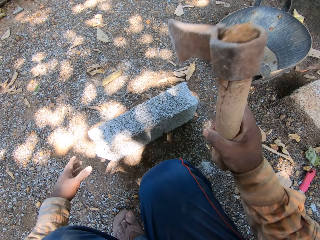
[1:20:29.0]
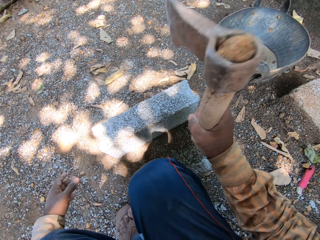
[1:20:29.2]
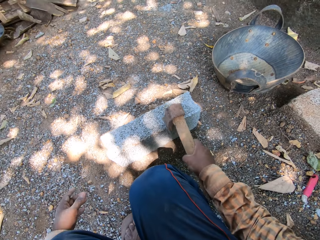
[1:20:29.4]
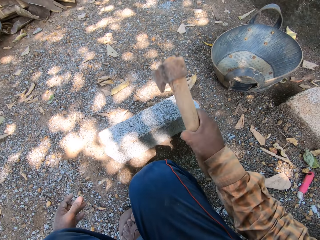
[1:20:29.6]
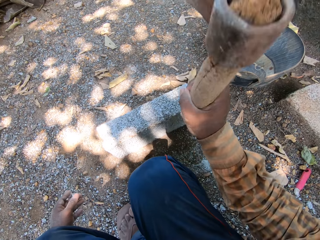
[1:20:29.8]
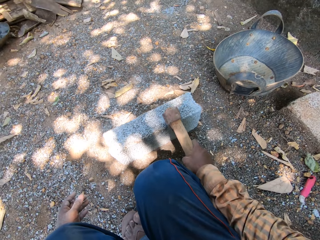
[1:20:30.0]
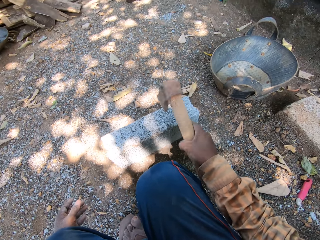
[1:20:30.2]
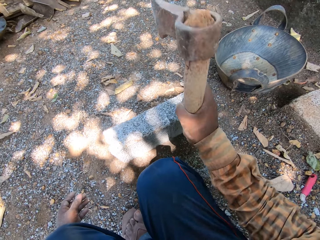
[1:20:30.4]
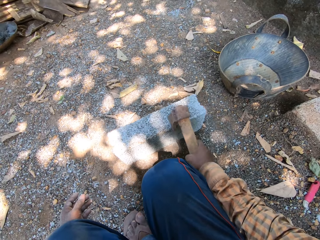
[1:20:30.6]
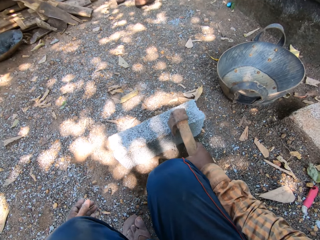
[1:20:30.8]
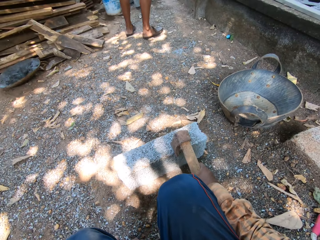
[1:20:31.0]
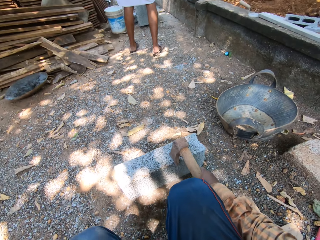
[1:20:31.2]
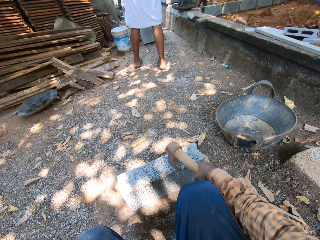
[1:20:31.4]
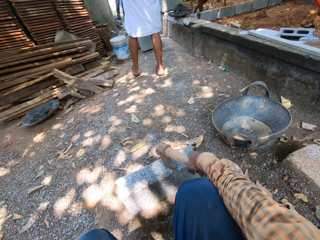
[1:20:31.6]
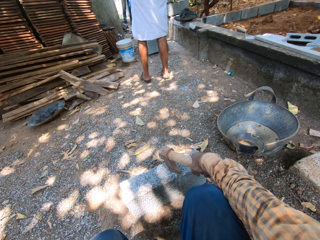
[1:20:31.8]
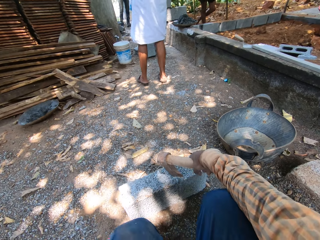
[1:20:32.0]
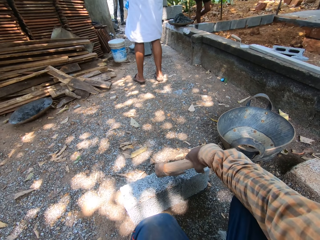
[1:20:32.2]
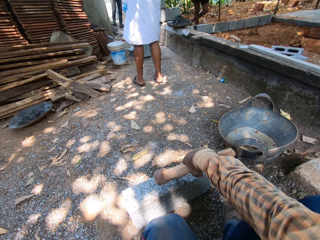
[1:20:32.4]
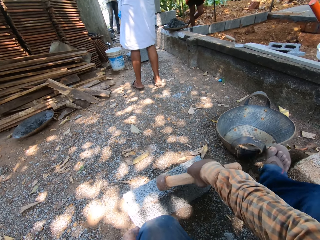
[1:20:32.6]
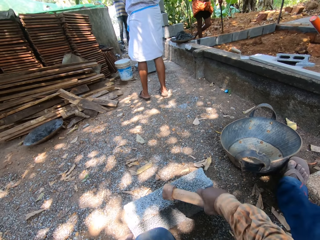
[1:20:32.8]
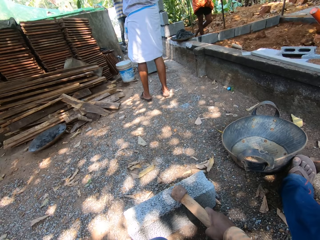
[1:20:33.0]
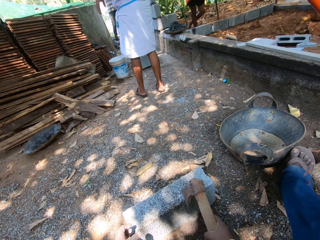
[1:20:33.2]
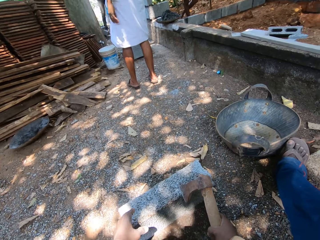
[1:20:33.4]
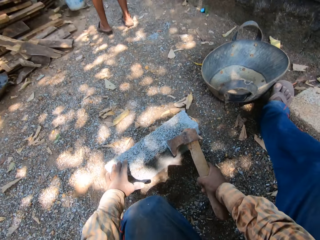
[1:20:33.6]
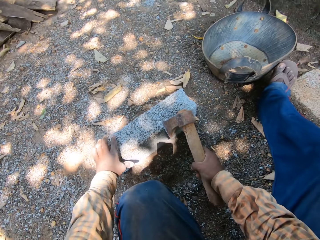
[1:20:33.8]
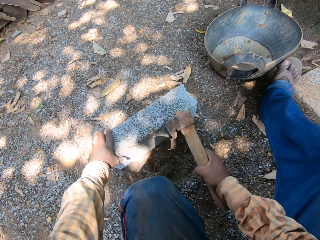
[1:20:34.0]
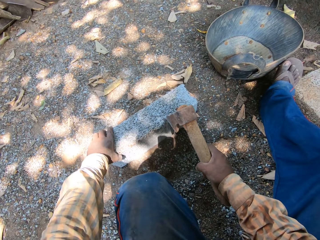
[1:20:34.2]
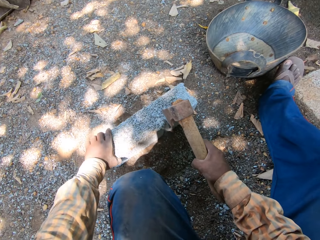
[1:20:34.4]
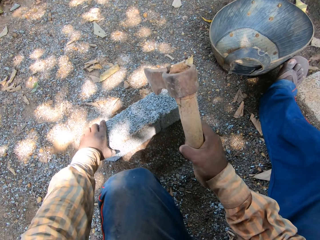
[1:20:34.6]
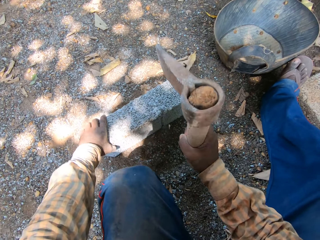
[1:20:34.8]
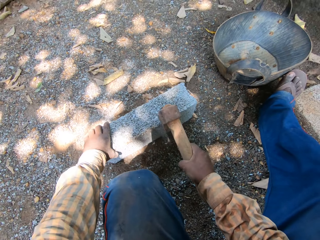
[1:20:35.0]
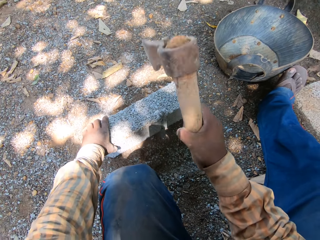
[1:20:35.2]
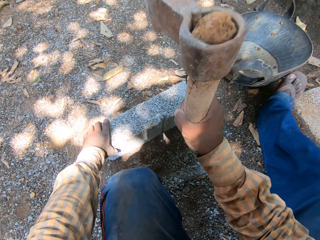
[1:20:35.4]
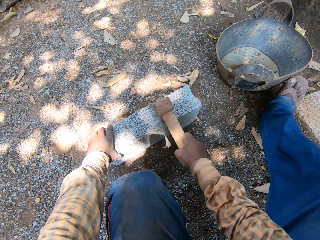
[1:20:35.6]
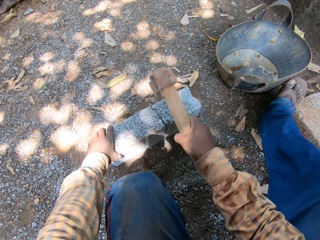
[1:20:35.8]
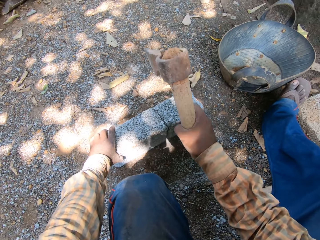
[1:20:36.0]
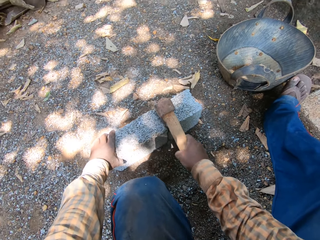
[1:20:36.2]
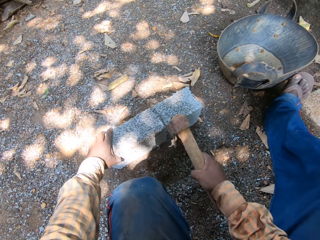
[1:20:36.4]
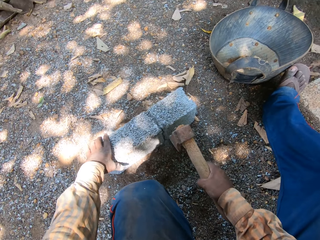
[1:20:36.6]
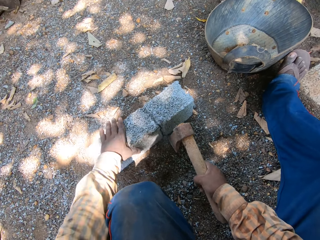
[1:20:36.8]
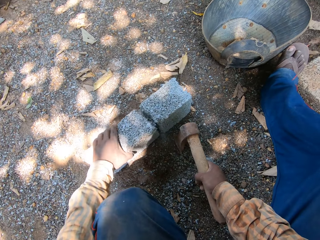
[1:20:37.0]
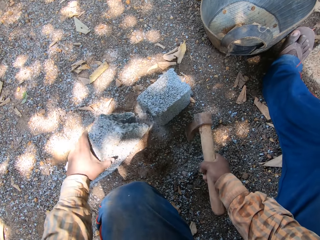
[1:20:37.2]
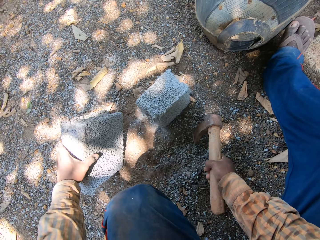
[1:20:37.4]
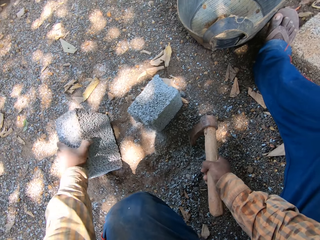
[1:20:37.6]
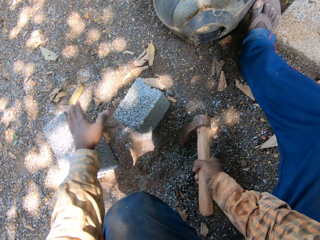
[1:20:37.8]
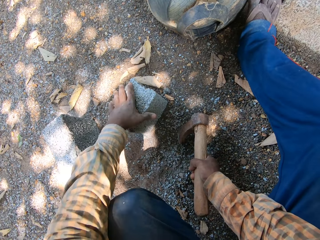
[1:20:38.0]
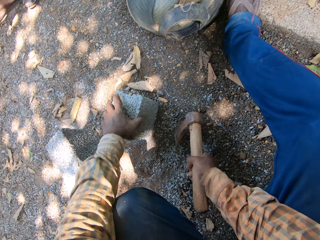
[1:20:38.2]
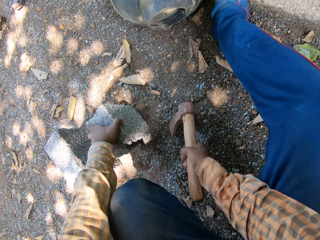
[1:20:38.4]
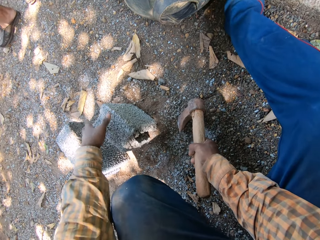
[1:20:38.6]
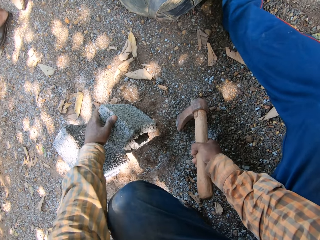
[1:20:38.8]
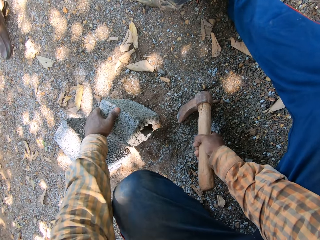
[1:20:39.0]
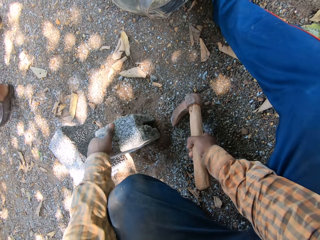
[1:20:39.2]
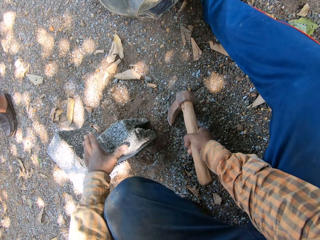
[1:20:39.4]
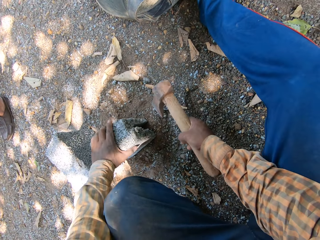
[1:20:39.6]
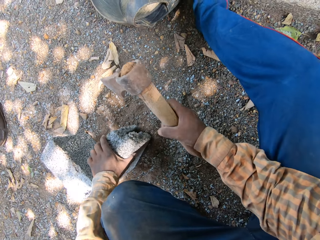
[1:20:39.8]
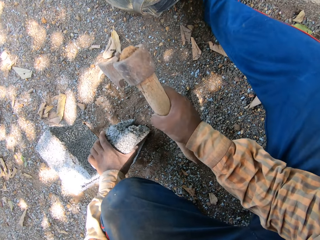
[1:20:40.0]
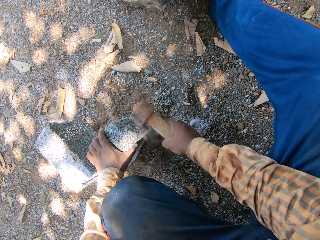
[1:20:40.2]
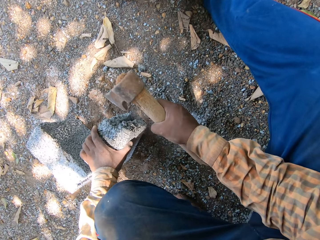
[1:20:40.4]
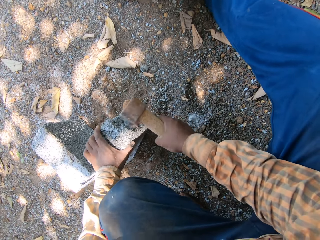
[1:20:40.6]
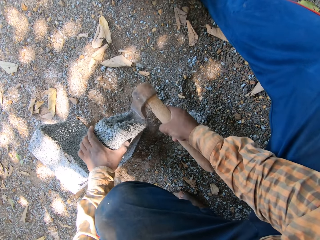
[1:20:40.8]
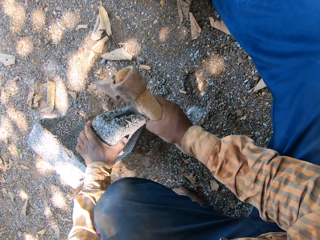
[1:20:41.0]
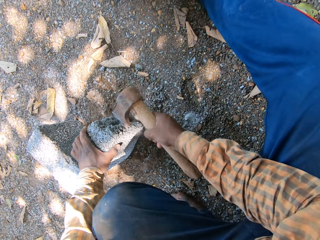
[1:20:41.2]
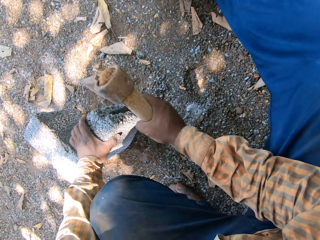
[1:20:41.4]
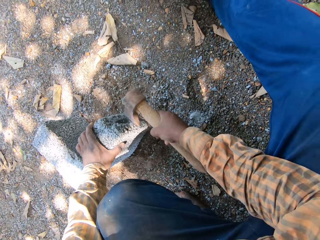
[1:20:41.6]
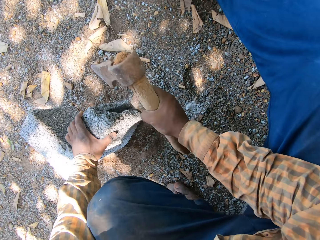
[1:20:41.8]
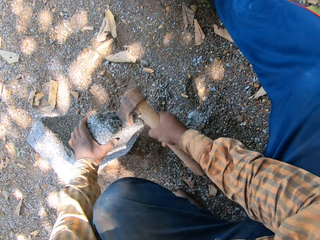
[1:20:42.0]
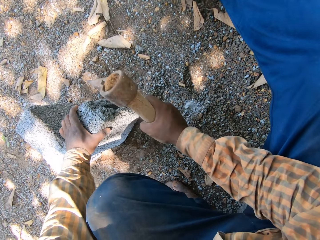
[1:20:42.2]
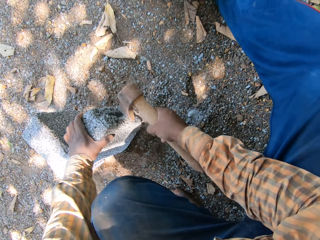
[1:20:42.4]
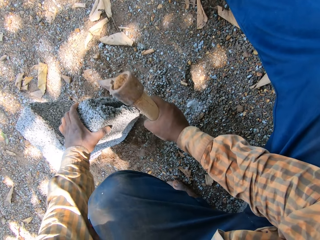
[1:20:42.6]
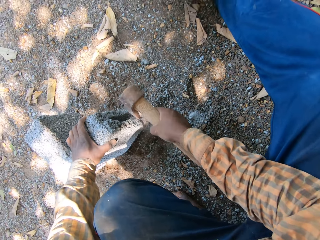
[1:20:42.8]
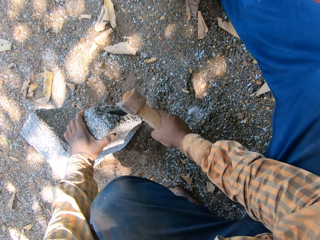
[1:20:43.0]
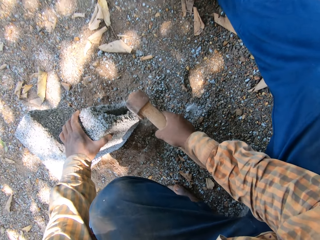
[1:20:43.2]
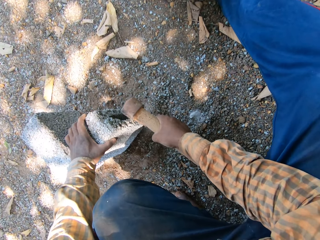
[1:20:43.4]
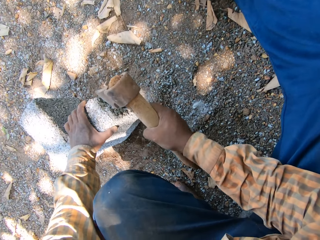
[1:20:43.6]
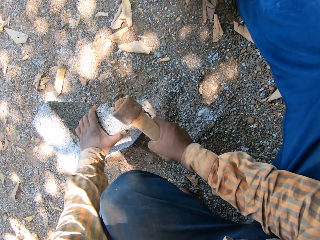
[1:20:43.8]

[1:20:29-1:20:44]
The camera wearer hits the brick on the ground with the axe in his right hand. He places his left hand on the brick. He breaks the brick on the ground with the axe in his right hand. He separates the broken brick on the ground with his left hand. He cuts the brick into two pieces. He moves the brick on the ground with his left hand. He chips off the brick on the ground with the brick axe in his right hand. He shapes the brick.

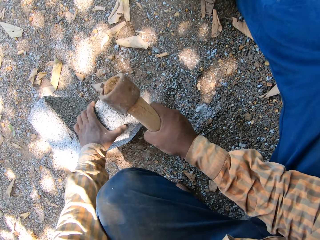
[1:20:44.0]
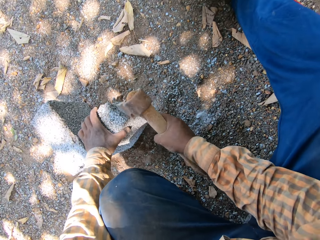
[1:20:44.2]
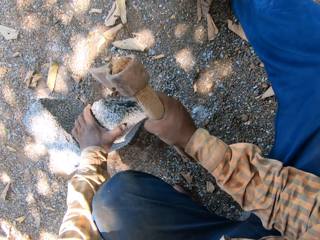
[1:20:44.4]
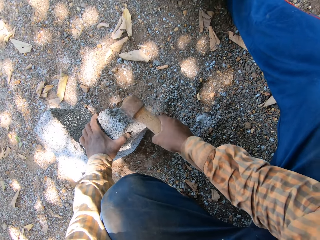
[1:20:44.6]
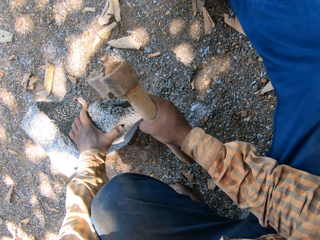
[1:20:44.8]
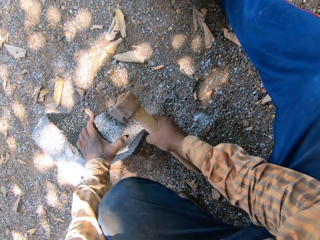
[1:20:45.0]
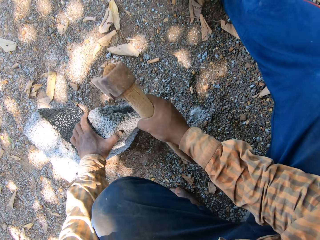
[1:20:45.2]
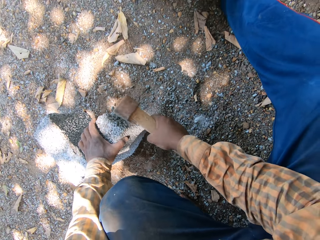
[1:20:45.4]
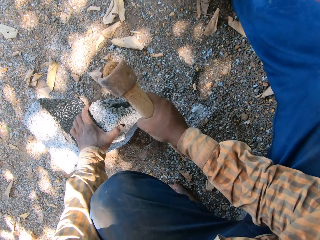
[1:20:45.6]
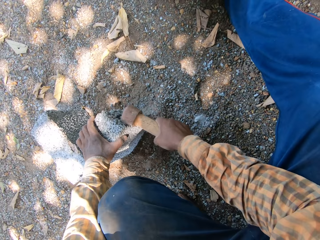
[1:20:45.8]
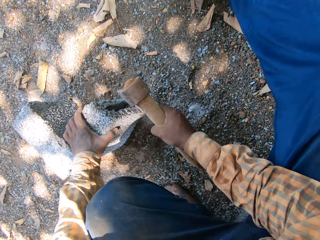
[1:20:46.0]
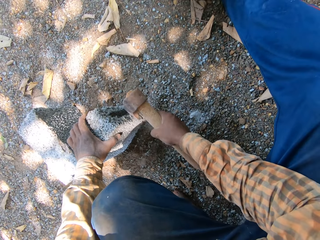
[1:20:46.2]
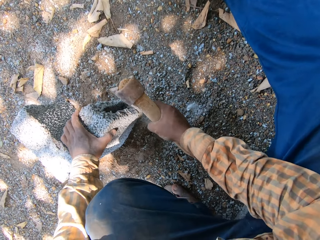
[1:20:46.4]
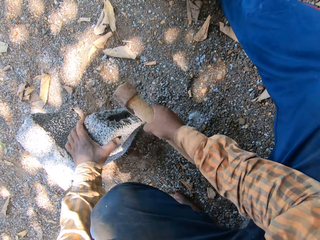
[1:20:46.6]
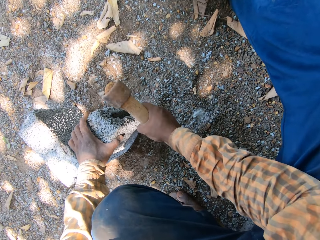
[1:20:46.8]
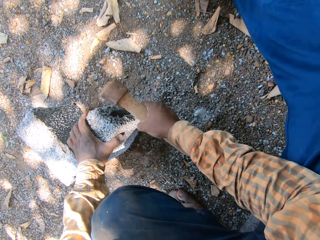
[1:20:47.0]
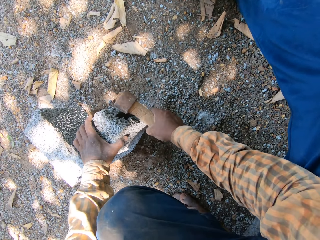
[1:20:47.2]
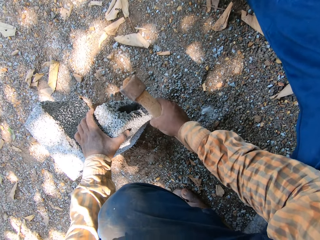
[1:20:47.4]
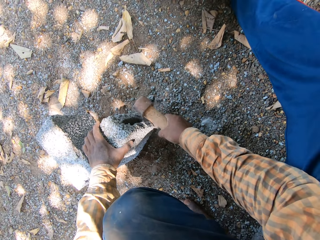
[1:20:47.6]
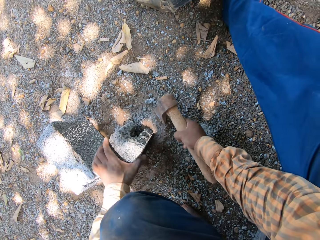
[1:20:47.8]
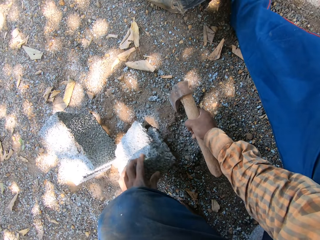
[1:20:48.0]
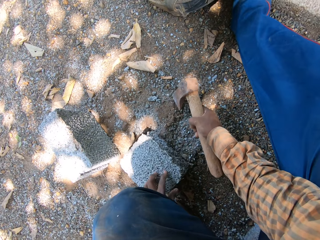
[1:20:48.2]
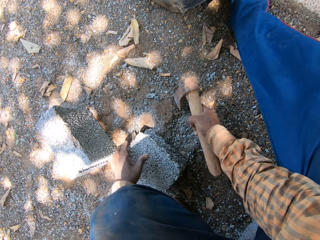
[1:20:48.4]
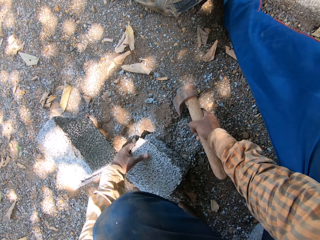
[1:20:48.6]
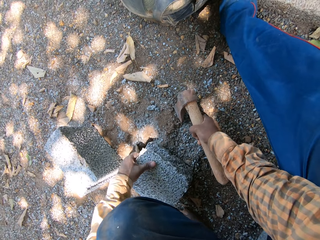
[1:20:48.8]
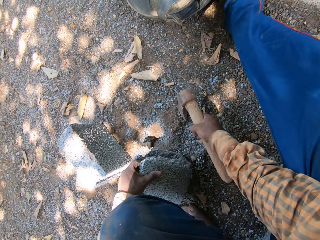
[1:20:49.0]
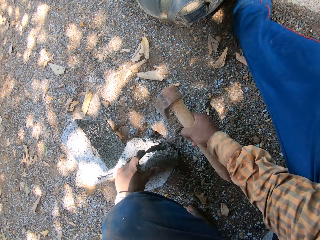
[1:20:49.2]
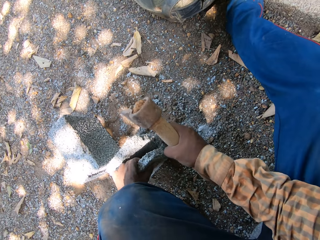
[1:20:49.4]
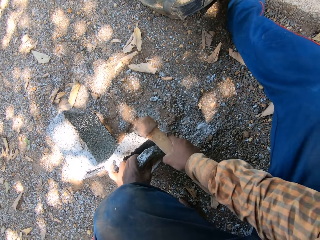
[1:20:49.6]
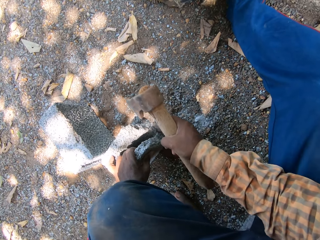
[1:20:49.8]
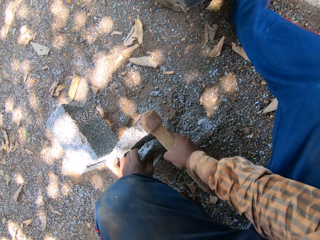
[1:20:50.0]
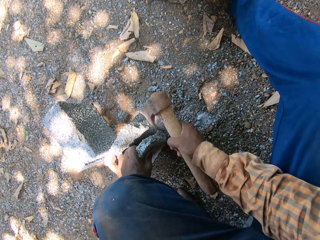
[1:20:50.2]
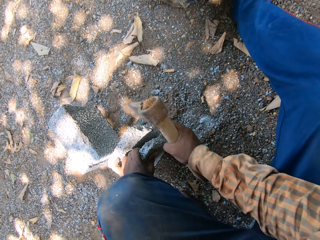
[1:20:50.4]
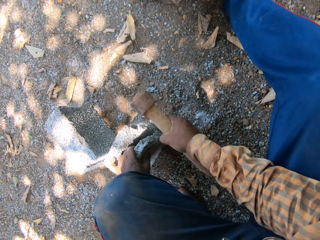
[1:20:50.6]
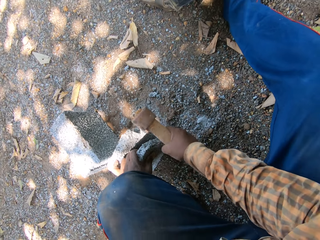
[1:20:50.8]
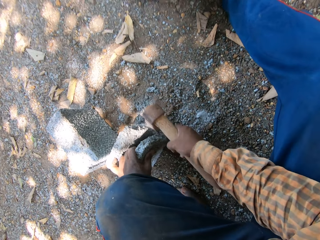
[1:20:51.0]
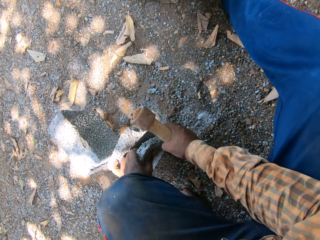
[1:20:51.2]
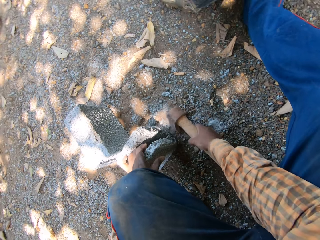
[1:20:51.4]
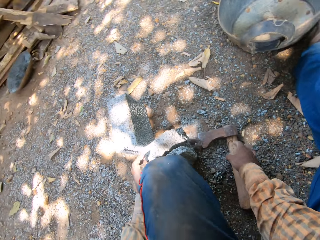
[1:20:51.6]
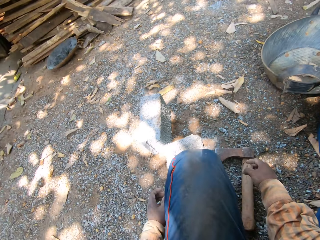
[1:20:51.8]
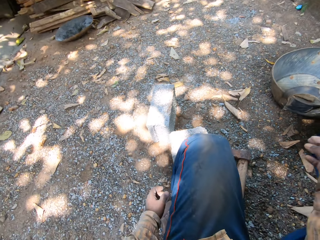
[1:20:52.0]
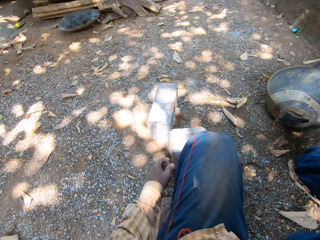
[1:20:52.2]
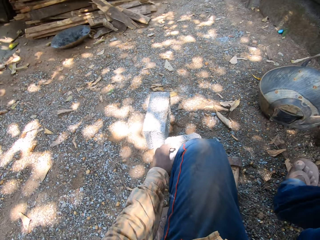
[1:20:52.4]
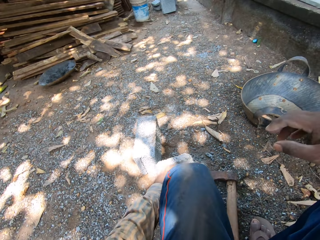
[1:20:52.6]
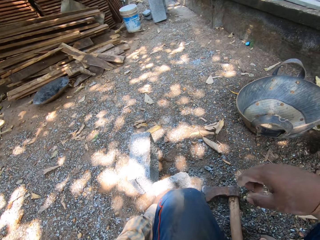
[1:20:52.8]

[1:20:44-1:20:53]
The camera wearer turns the brick on the ground with his left hand. He chips off the brick on the ground with the brick axe in his right hand. He drops the brick axe in his right hand on the ground.
